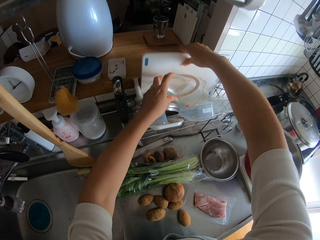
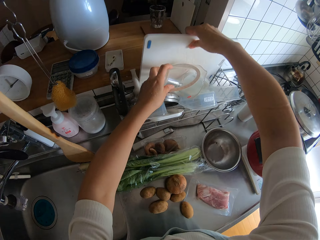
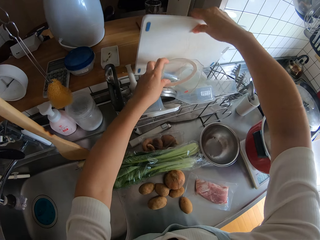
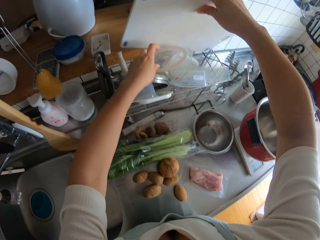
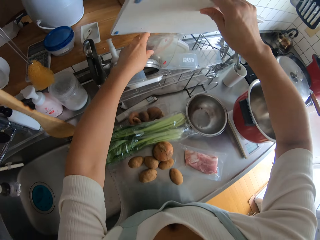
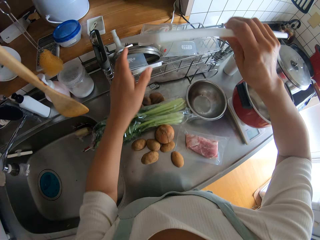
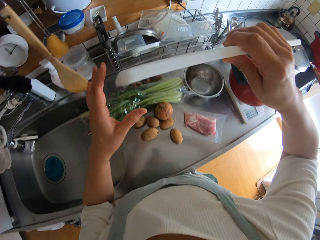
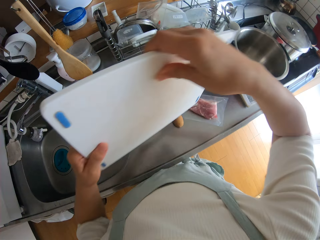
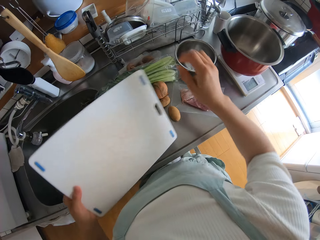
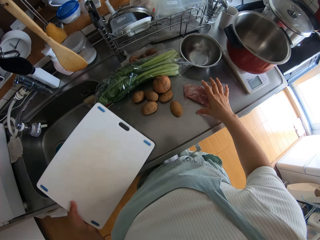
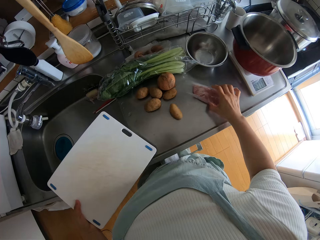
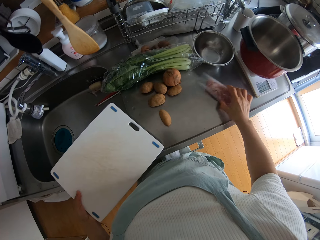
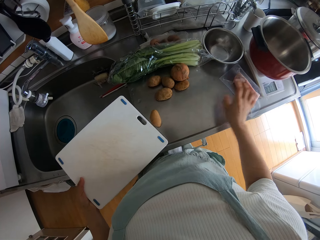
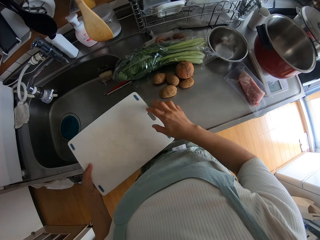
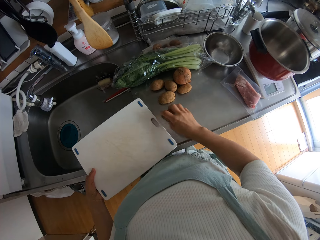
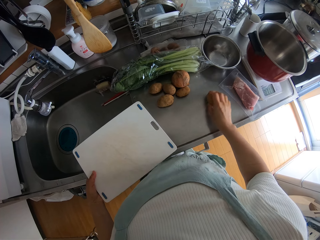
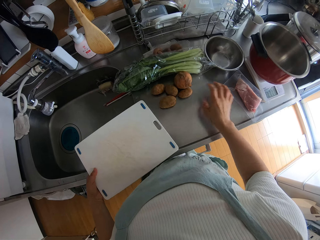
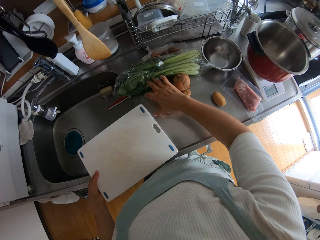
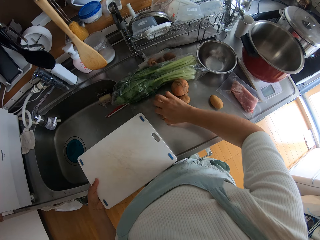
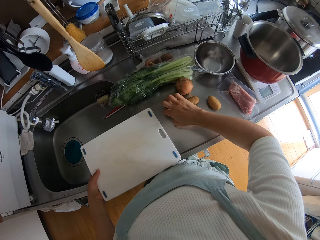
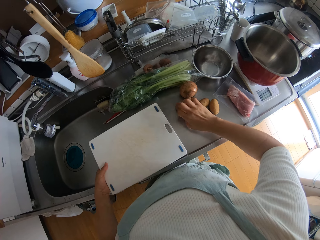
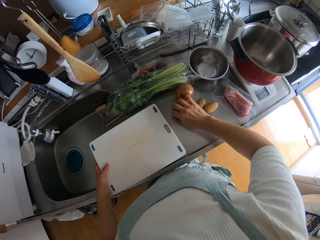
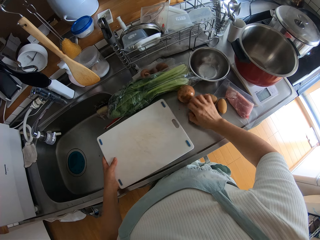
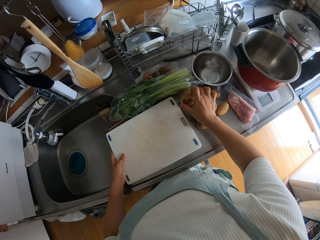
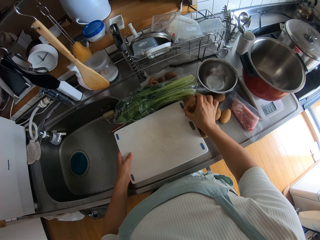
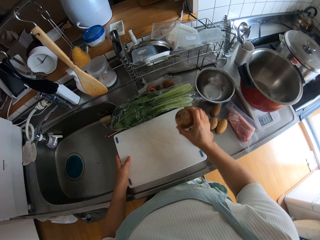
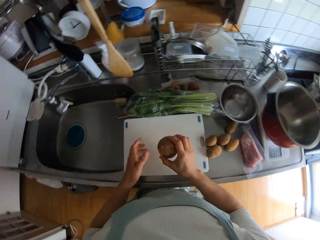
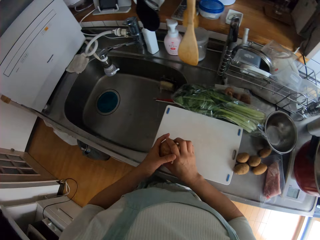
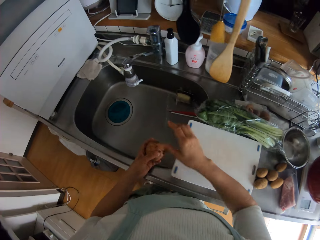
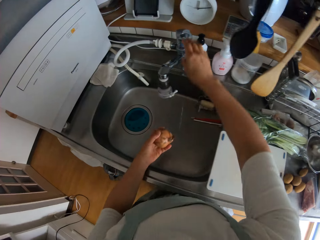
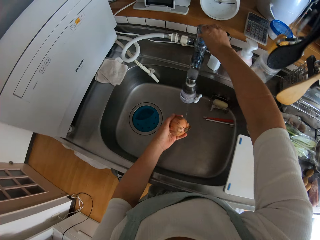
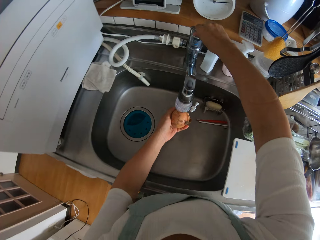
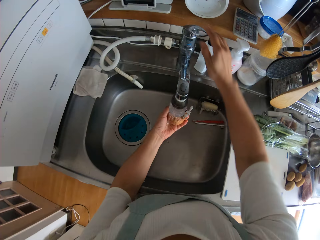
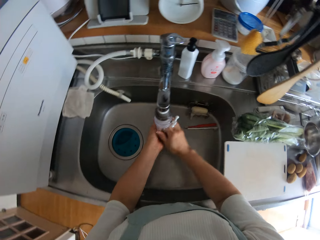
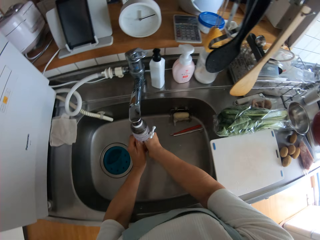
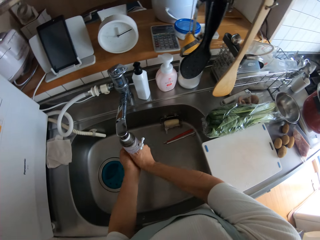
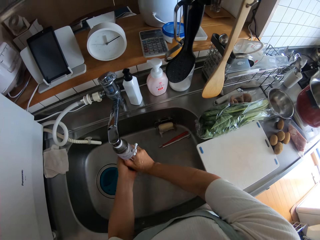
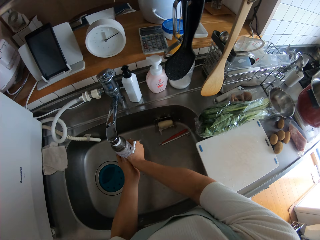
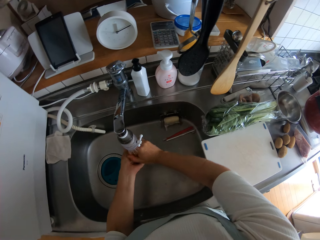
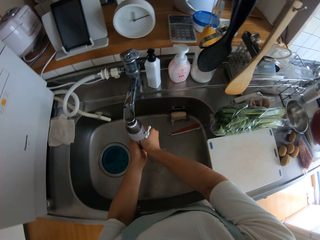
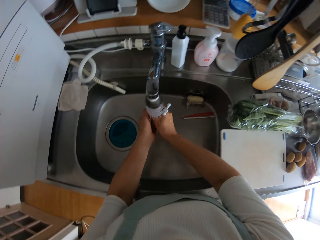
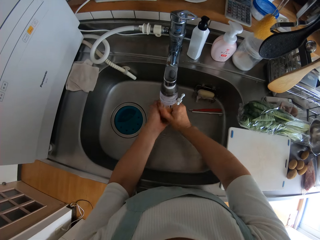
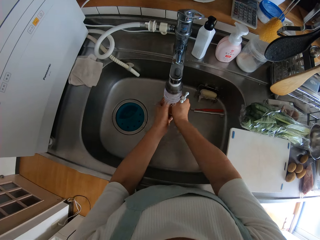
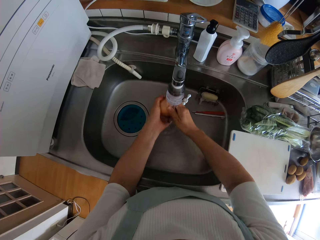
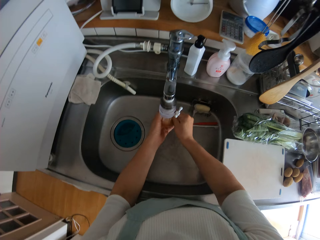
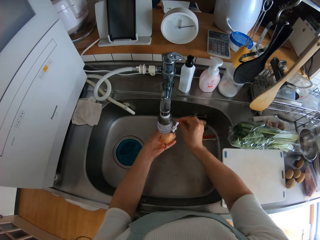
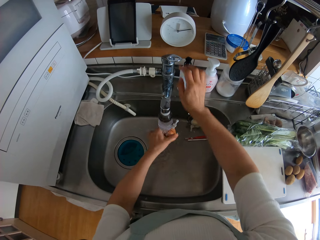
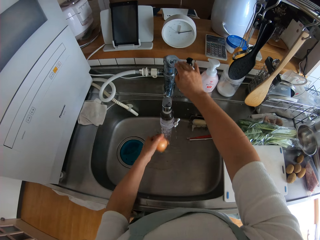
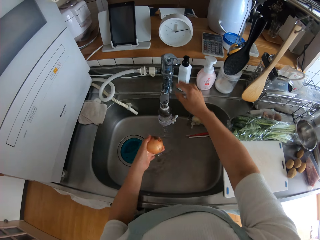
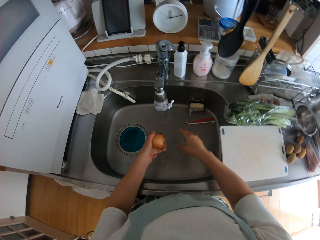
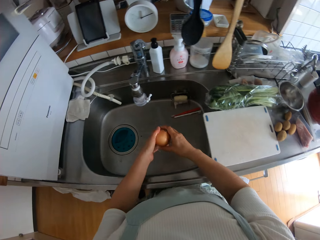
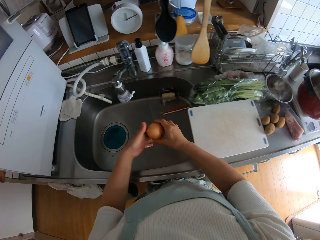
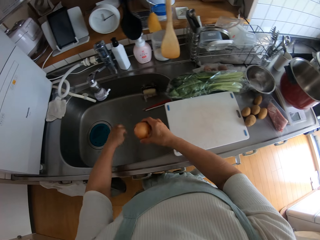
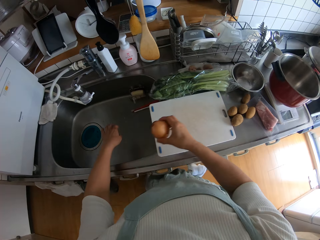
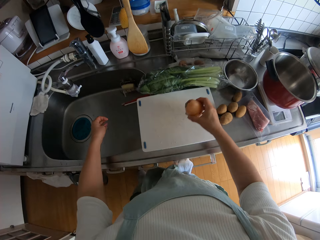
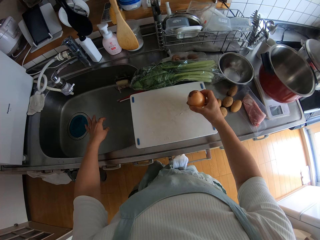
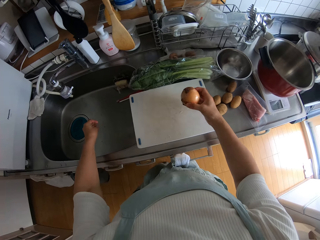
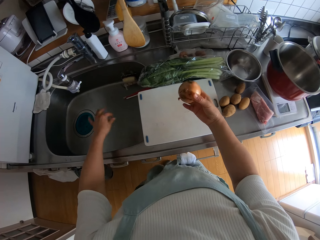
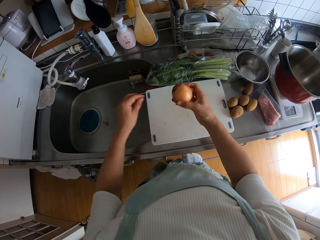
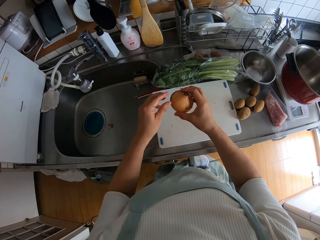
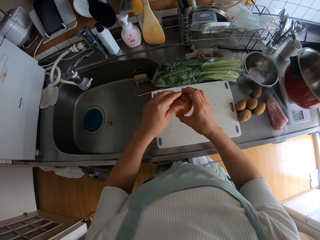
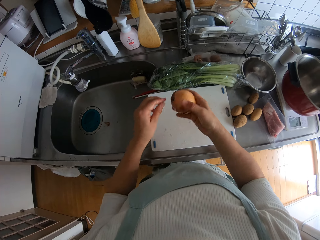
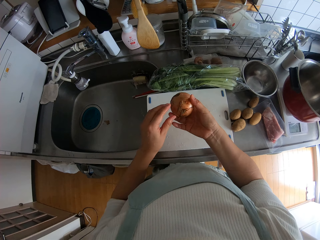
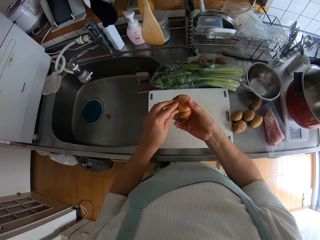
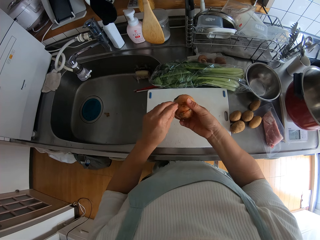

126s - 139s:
The camera wearer picks up a chopping board from the shelf. They adjust the nylon of beef on the sink countertop. They adjust the potatoes on the sink countertop. They pick up the onion from the sink countertop. They open the tap. They rinse the onion. They close the tap.

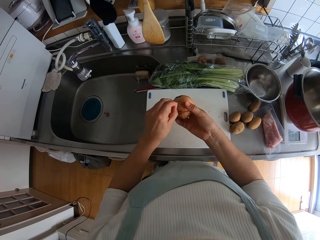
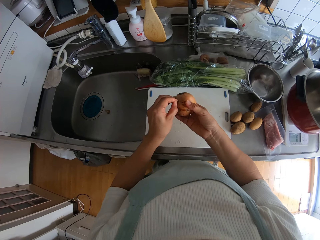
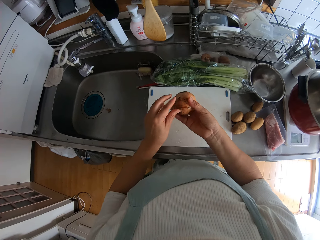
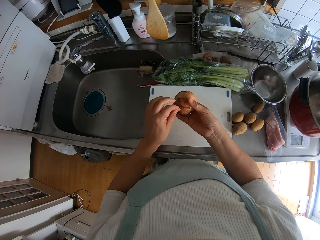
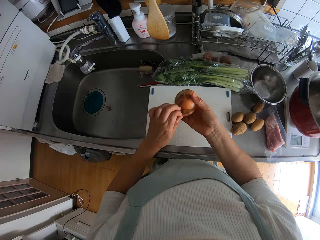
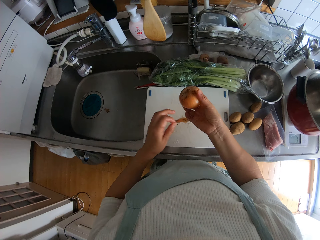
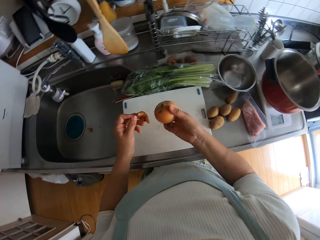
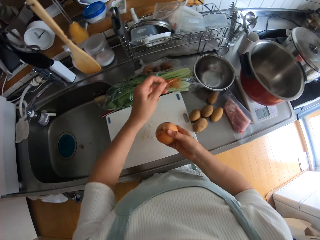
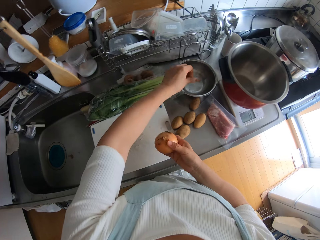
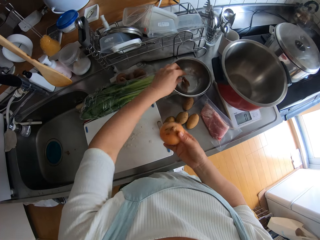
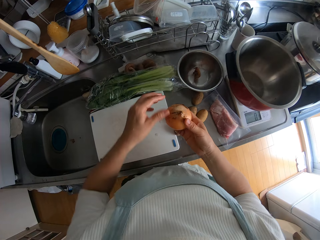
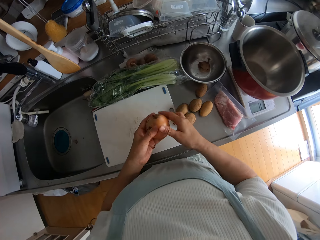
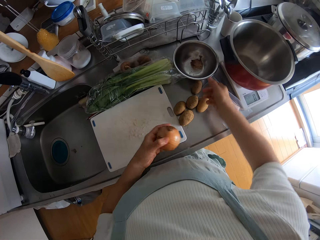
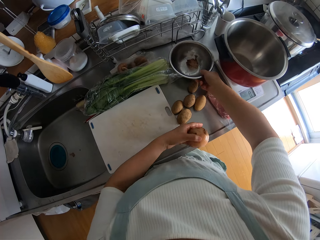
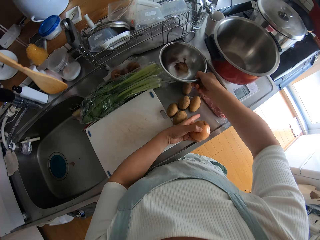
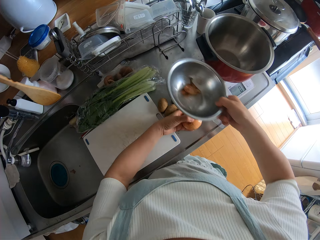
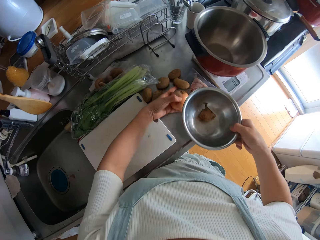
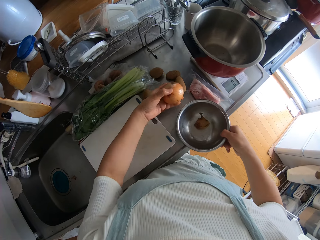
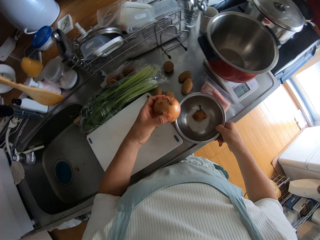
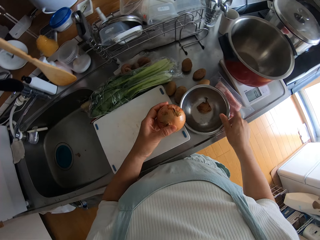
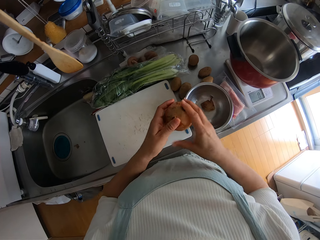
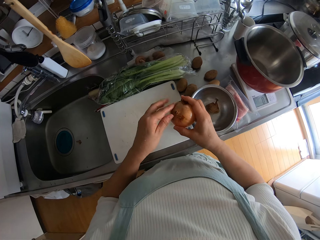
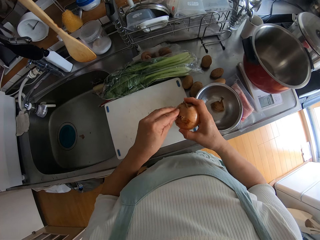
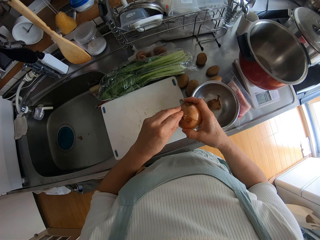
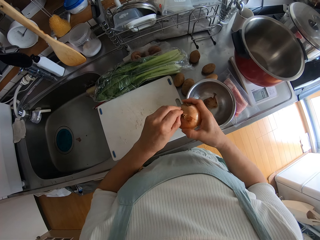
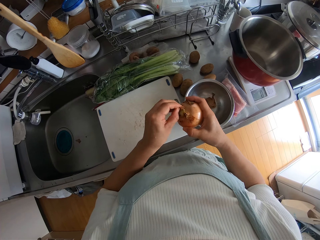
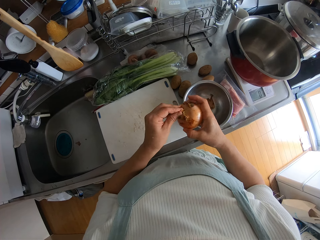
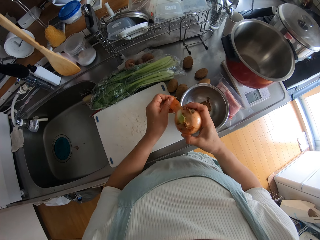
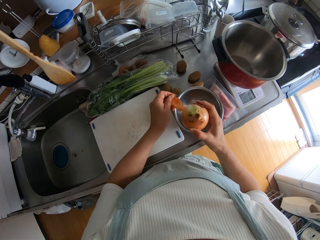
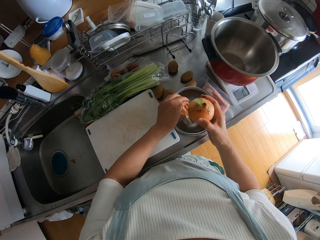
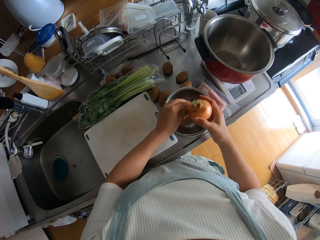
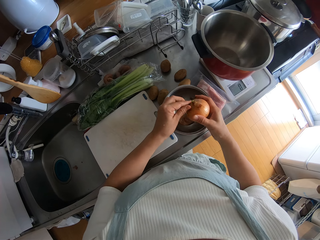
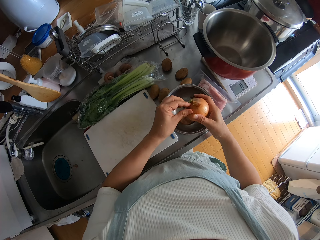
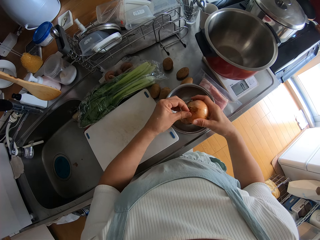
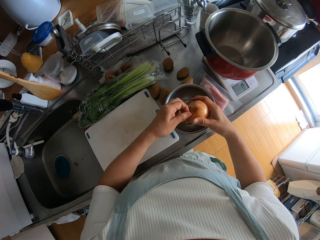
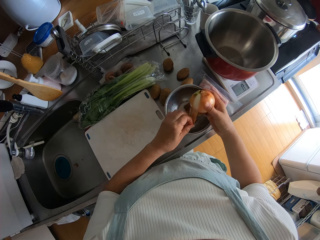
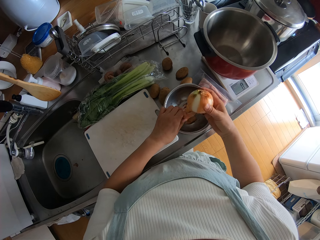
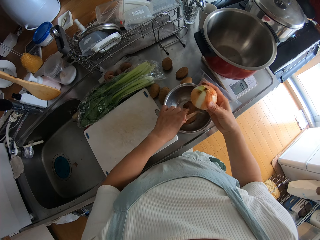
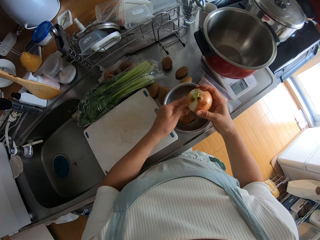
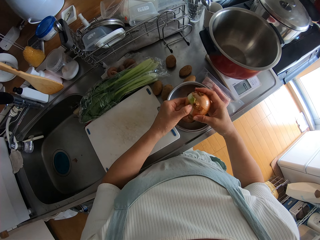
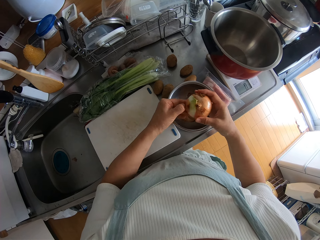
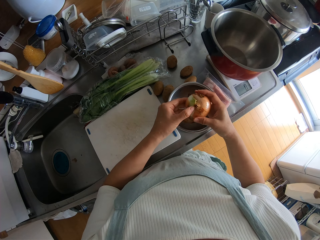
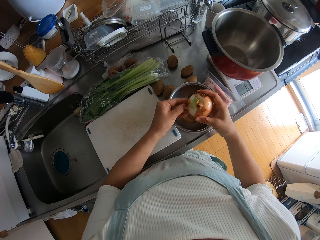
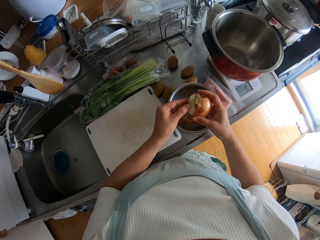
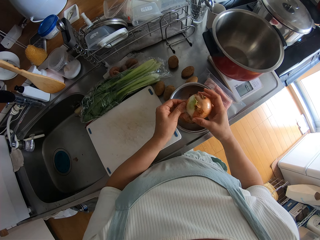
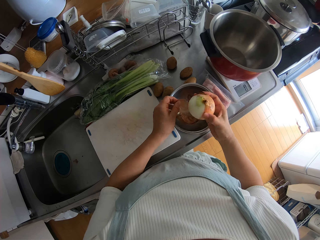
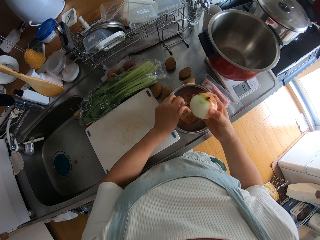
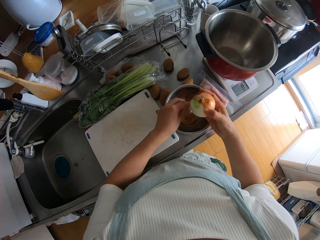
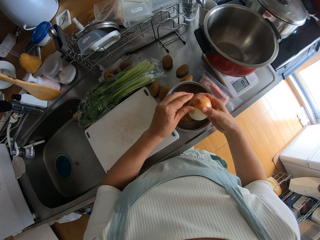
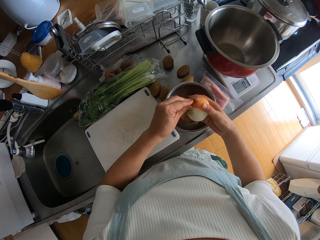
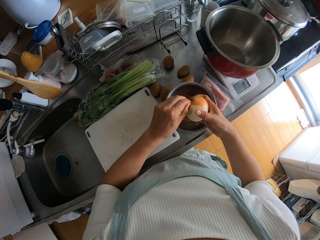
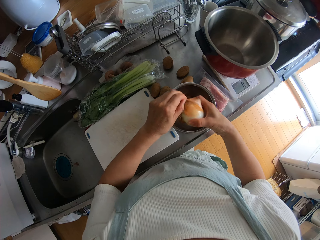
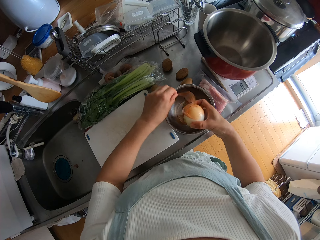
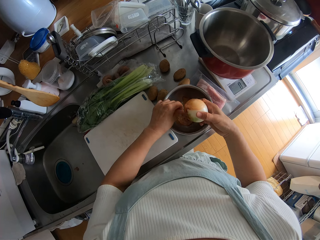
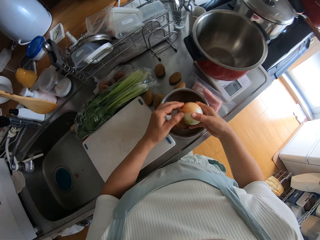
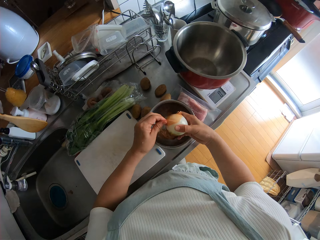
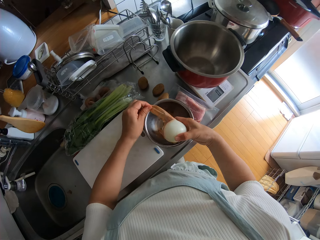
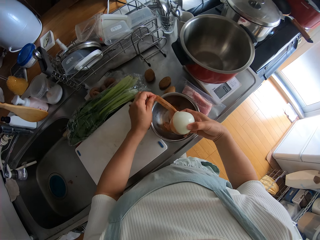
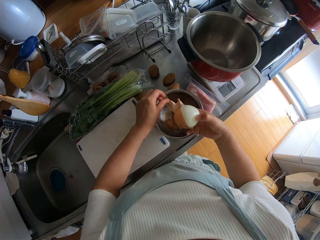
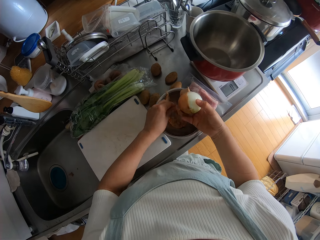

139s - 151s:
The camera wearer peels the skin of the onion. She drops the peeled skin into the stainless bowl on the sink countertop. She carries the stainless bowl from the sink countertop with her right hand. She moves the potatoes on the sink countertop with her left hand. She drops the stainless bowl on the sink countertop. She peels the skin of the onion into the stainless bowl on the sink countertop.
